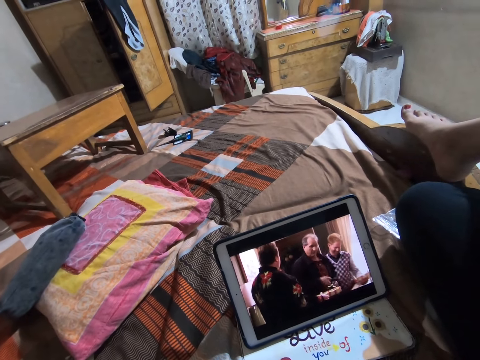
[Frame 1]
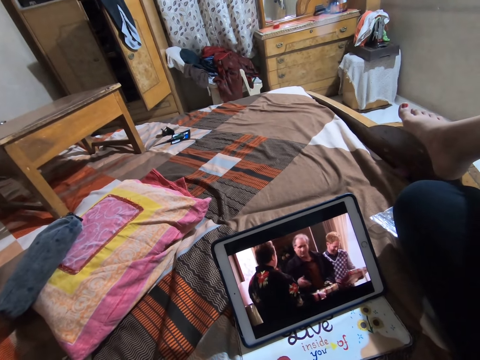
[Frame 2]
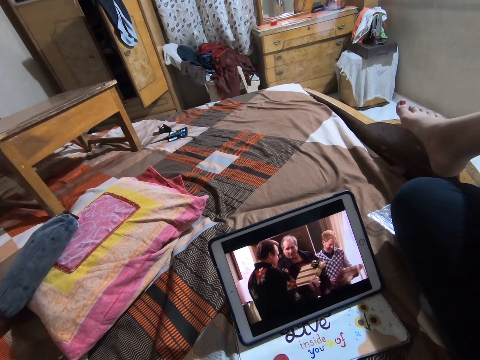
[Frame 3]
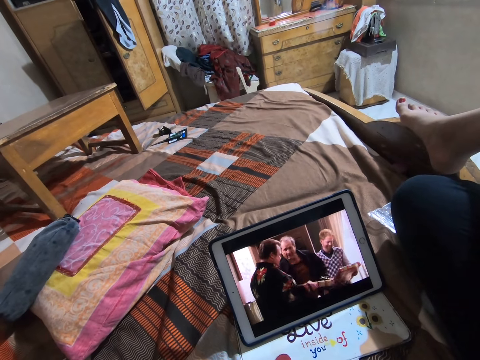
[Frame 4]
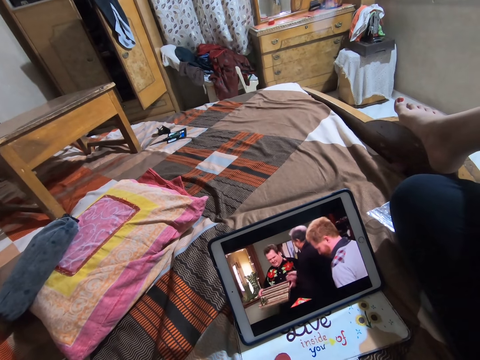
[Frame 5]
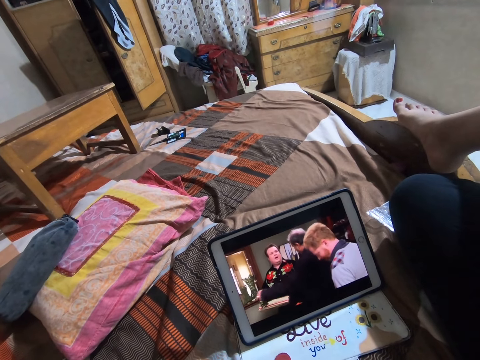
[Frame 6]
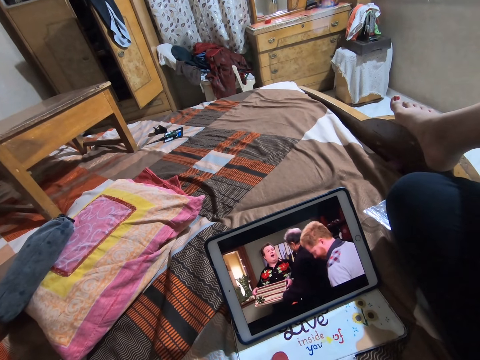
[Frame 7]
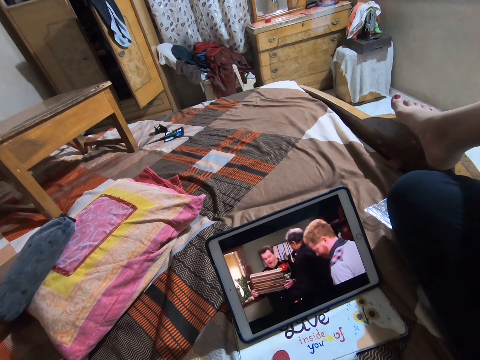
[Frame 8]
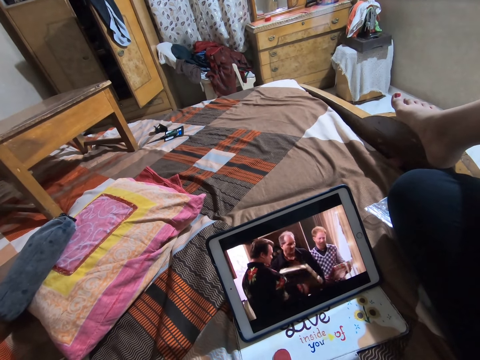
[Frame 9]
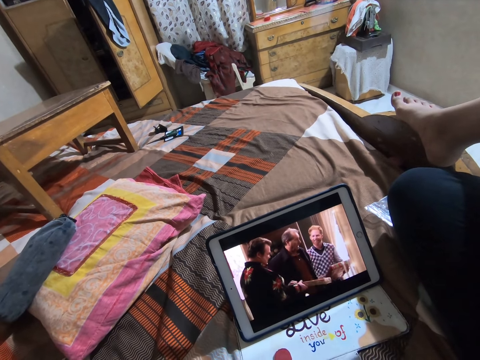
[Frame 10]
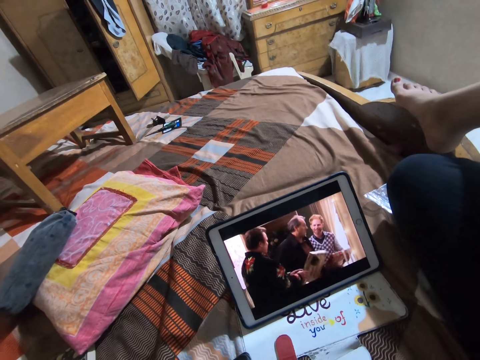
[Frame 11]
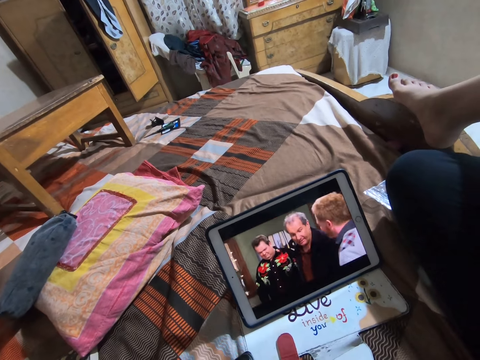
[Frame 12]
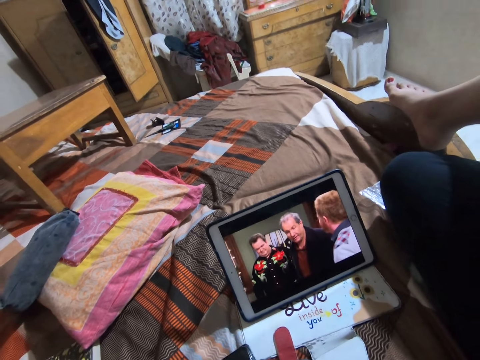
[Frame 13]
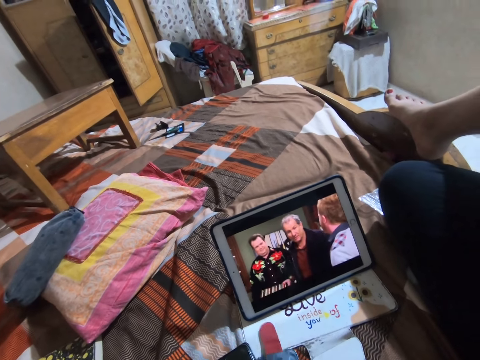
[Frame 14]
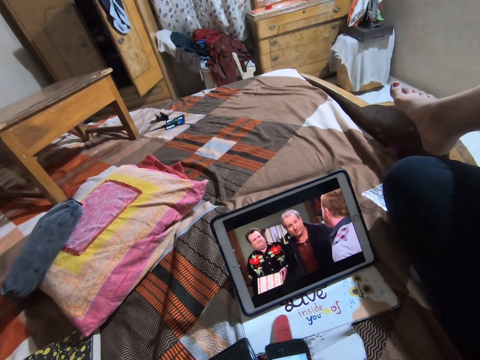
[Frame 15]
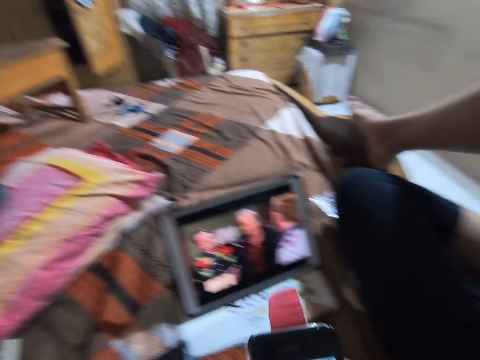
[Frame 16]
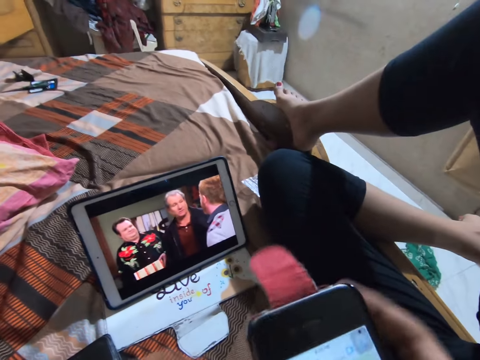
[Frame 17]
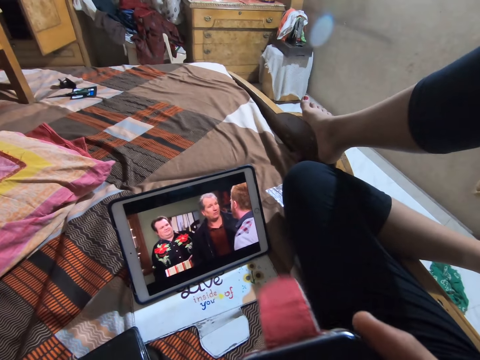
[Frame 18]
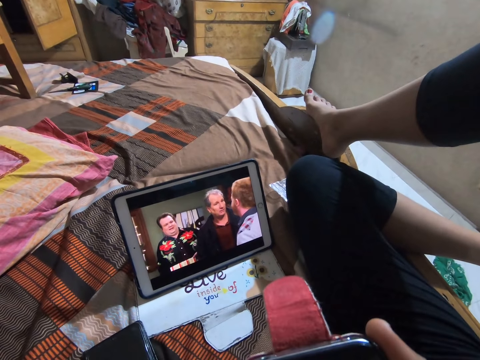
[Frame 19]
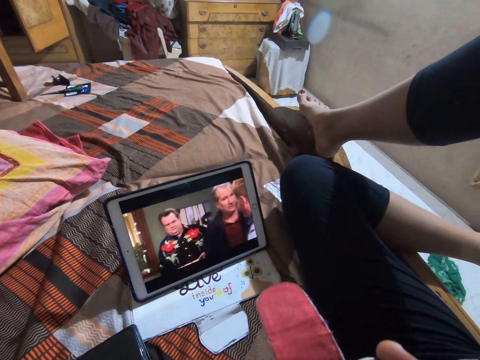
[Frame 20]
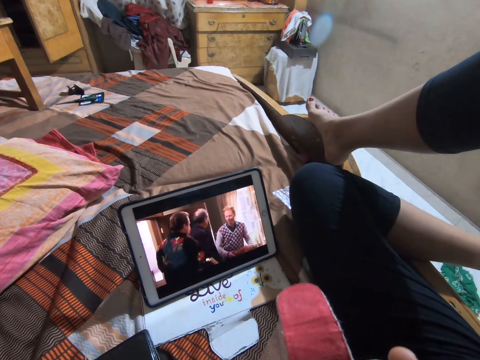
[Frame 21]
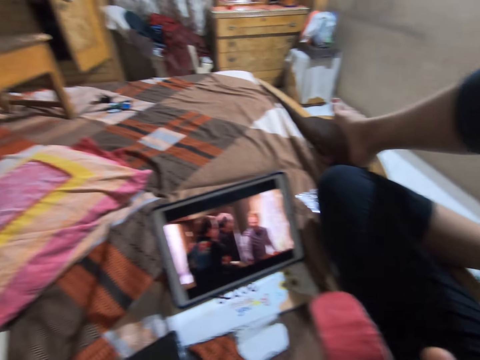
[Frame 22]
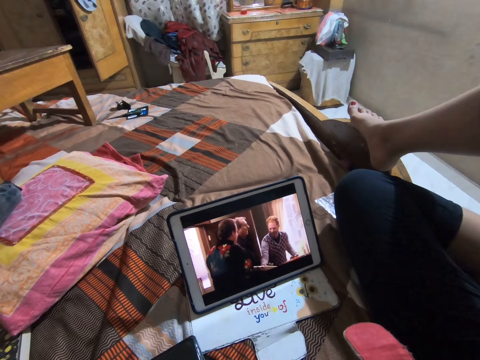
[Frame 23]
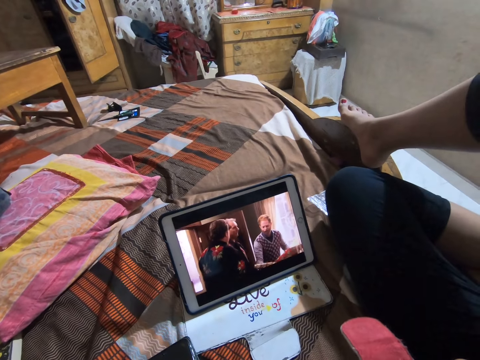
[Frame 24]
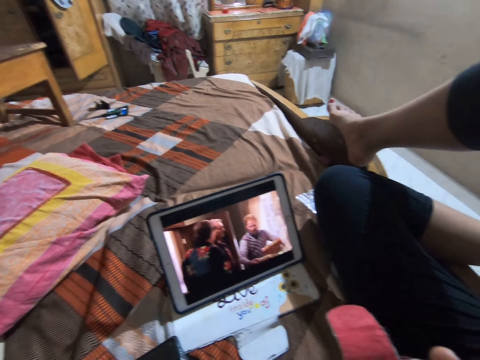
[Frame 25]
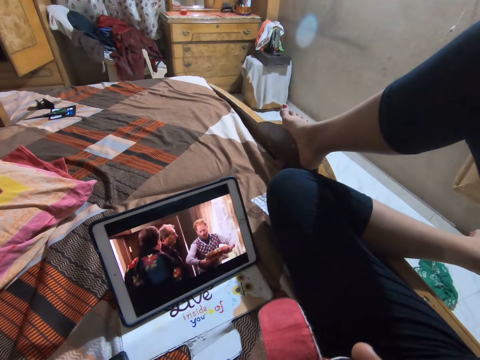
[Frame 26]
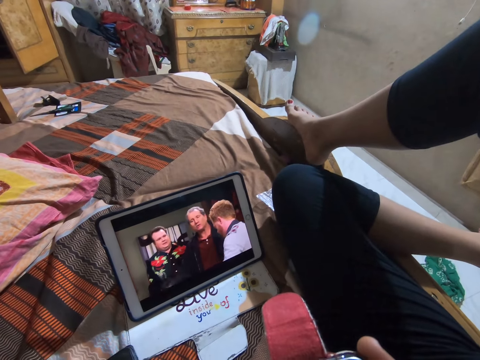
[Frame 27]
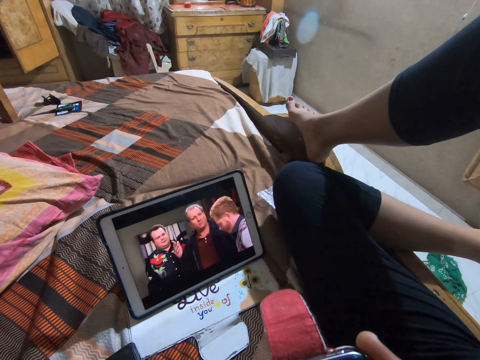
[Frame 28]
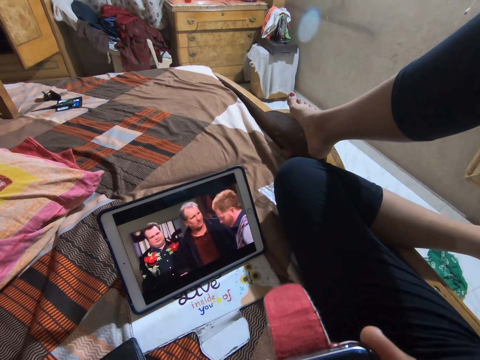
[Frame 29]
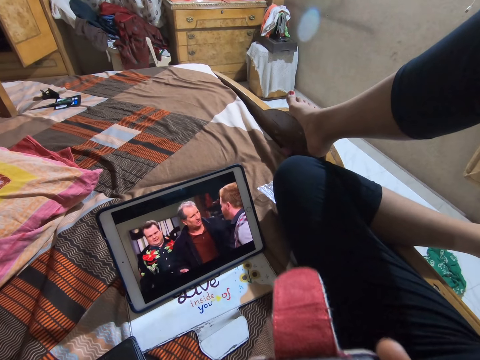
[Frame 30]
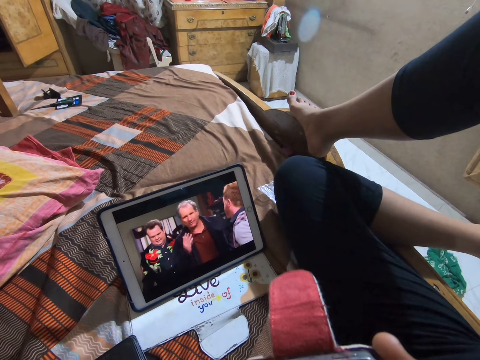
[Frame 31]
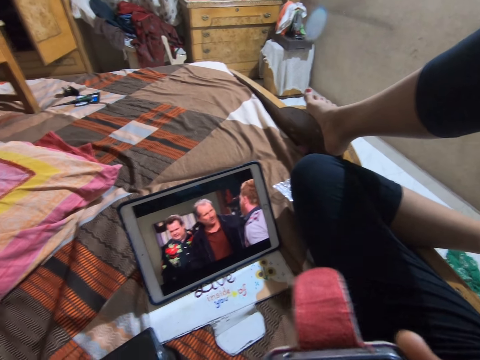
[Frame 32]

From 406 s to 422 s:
The camera wearer moves the right hand. They lift a phone. They look at the phone. They operate the phone. They watch on a tablet. They operate the phone.

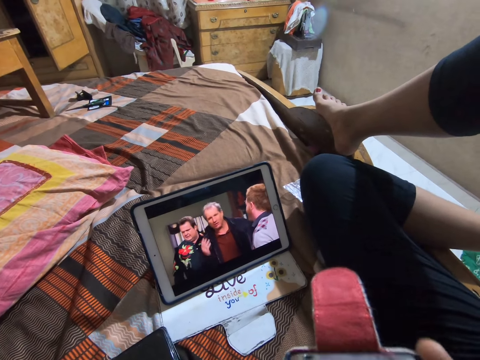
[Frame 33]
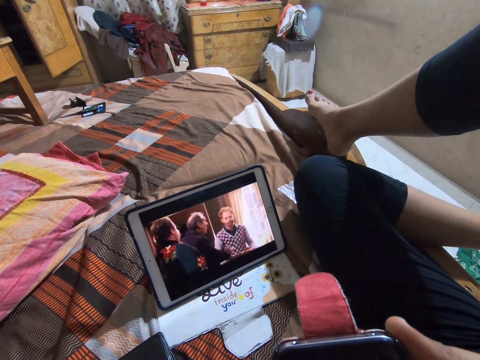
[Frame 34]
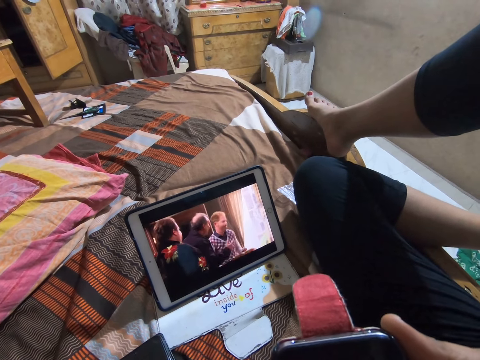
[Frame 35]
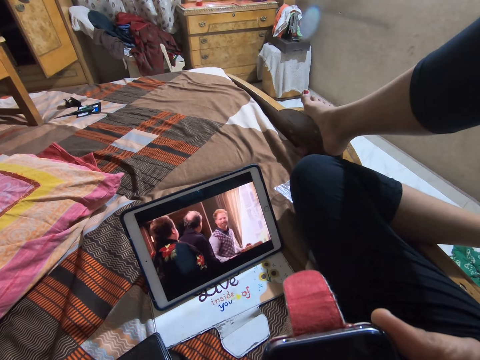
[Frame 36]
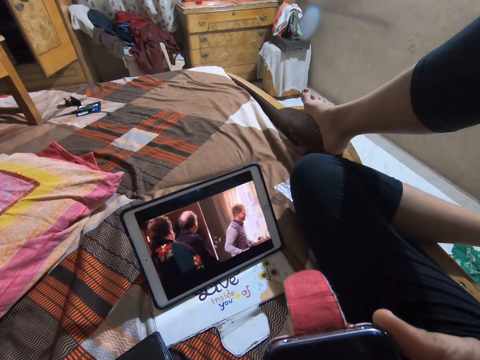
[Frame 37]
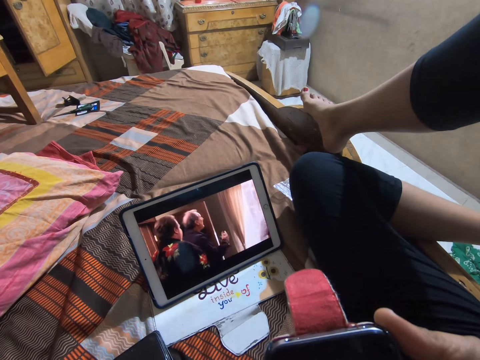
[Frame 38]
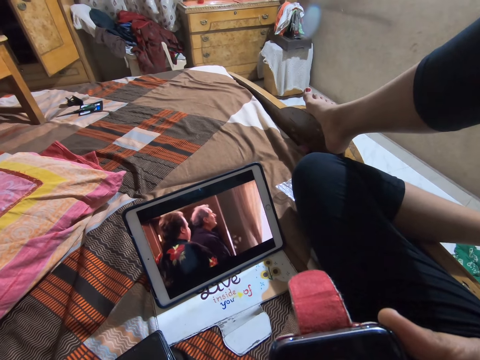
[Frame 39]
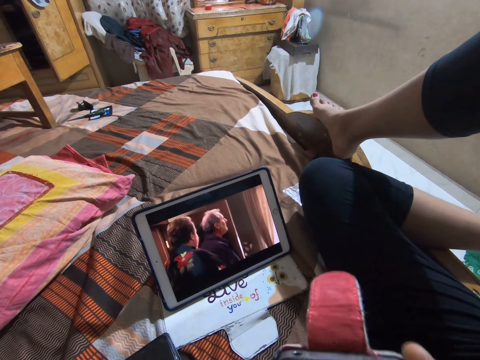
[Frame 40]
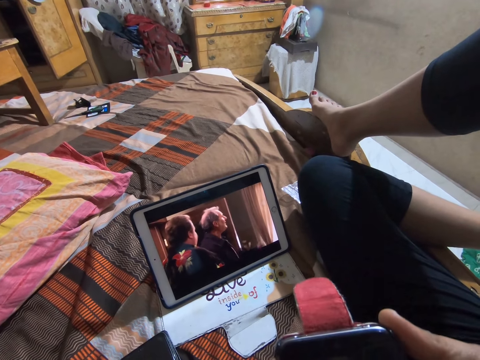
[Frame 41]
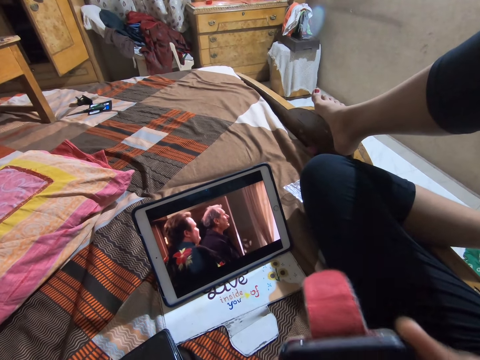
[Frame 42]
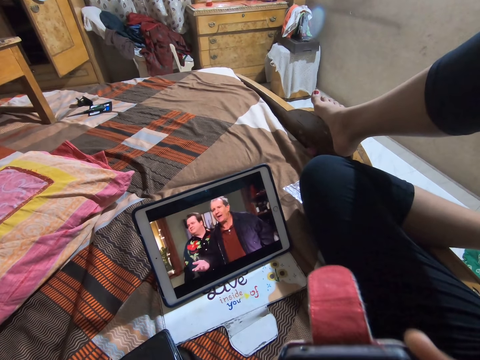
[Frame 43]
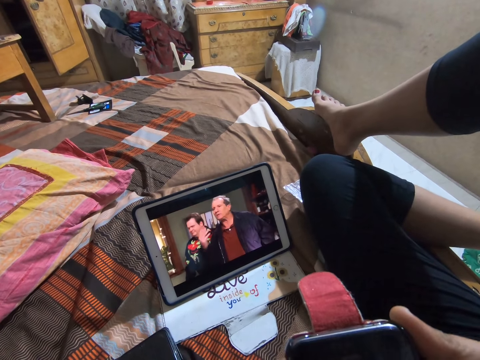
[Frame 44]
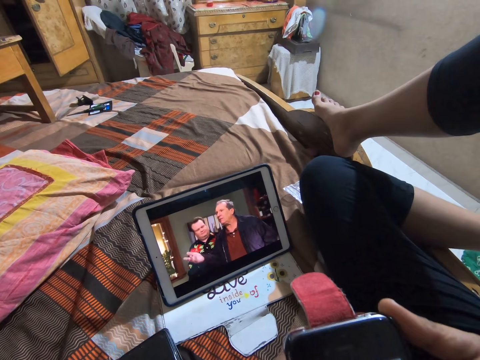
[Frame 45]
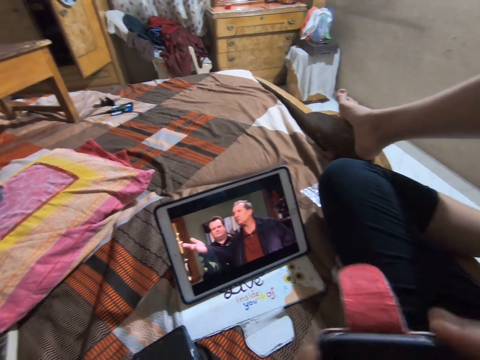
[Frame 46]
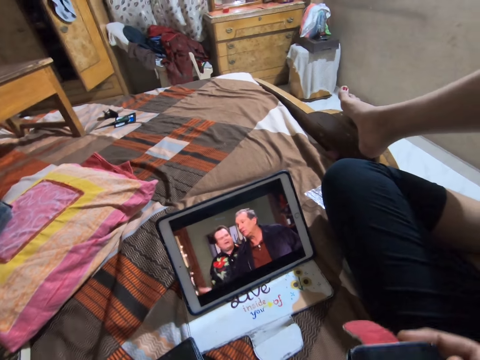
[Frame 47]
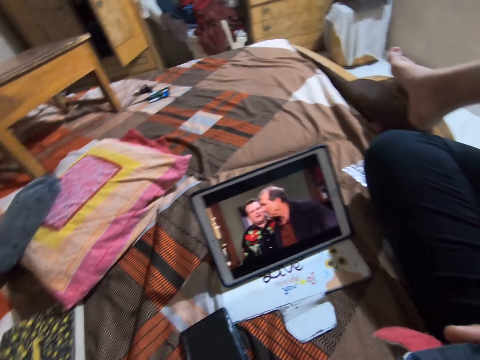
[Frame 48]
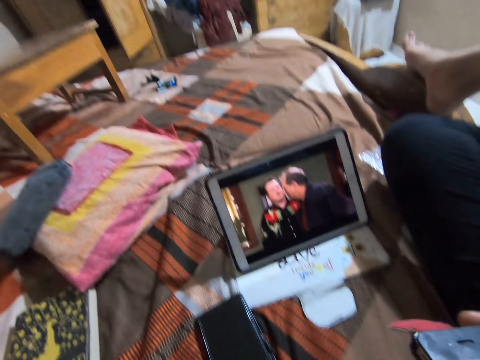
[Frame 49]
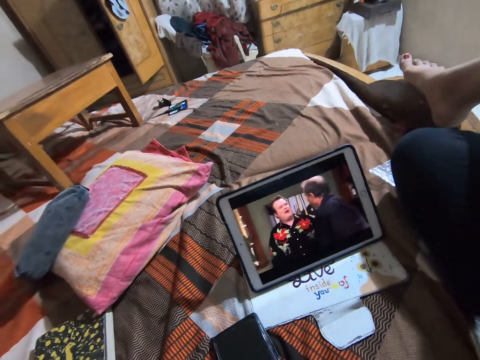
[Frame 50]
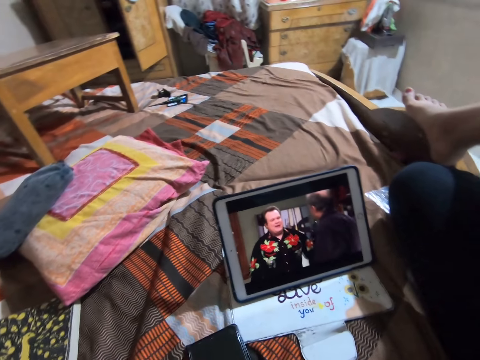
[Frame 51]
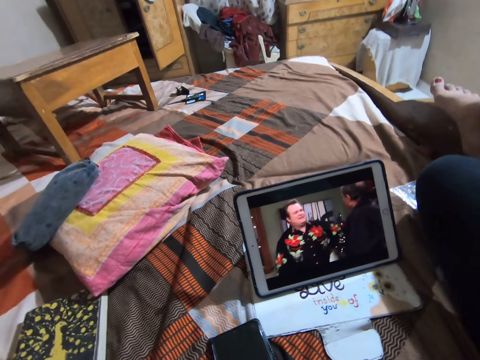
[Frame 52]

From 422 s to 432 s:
The camera wearer moves the left hand. They watch on a tablet. They move the phone. They watch on a tablet.
